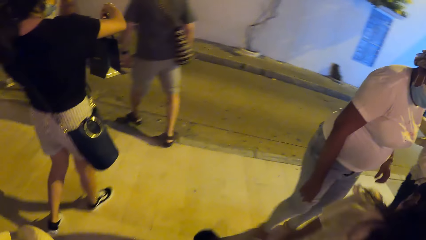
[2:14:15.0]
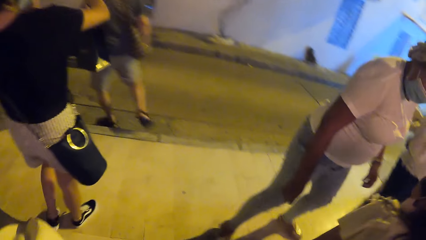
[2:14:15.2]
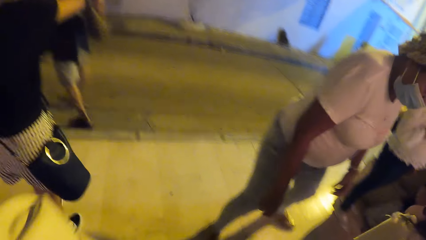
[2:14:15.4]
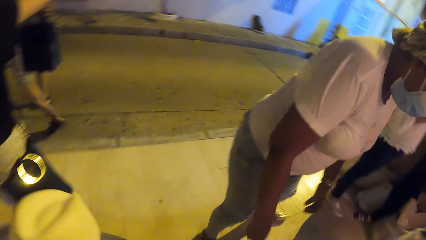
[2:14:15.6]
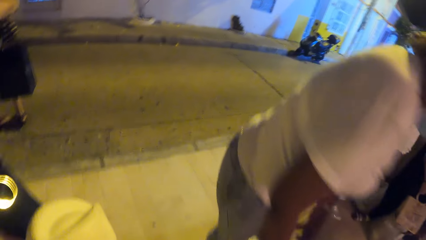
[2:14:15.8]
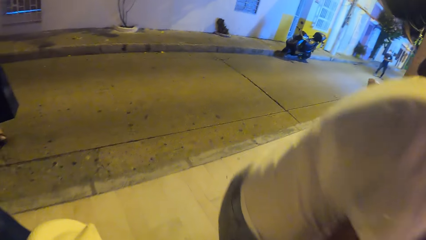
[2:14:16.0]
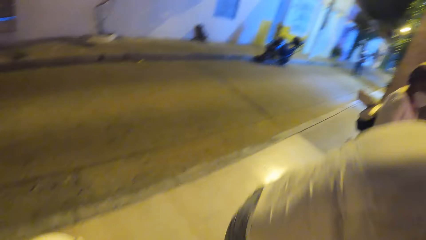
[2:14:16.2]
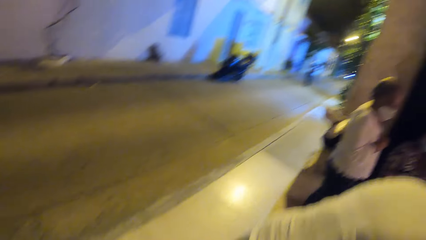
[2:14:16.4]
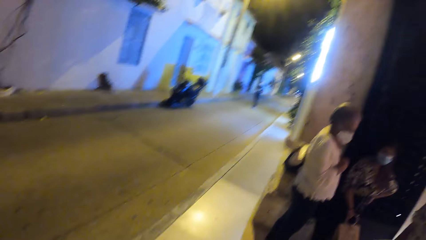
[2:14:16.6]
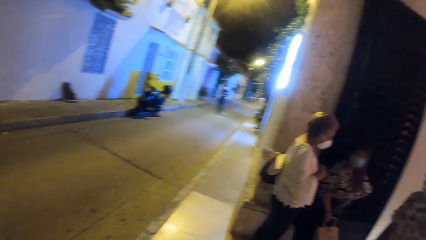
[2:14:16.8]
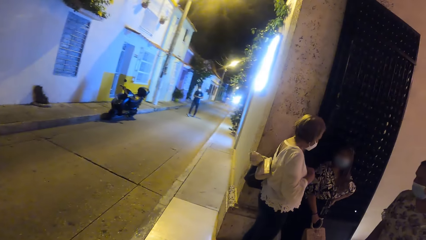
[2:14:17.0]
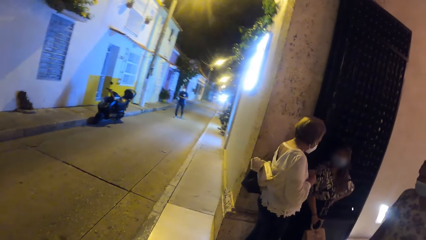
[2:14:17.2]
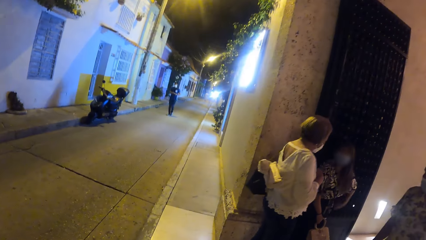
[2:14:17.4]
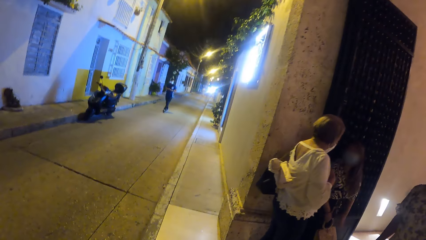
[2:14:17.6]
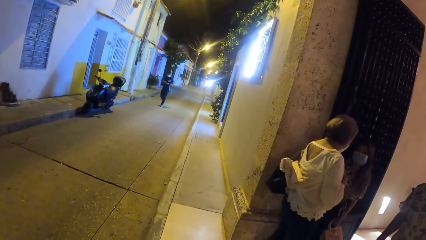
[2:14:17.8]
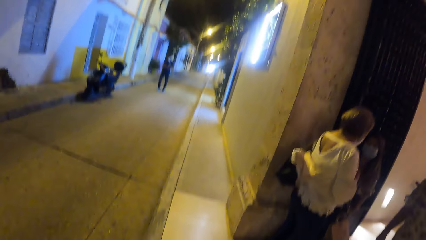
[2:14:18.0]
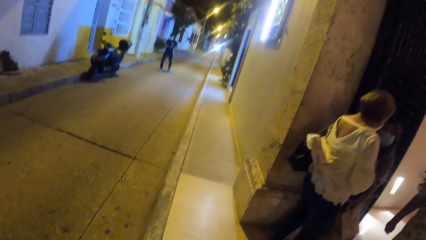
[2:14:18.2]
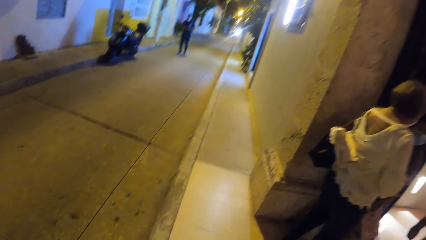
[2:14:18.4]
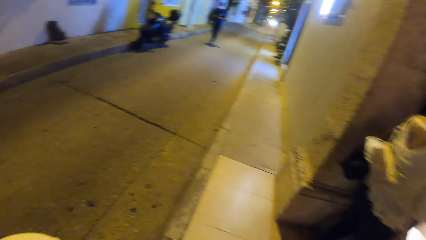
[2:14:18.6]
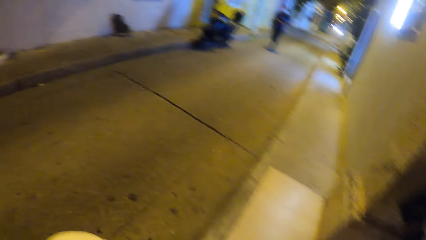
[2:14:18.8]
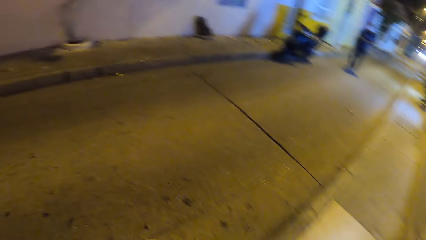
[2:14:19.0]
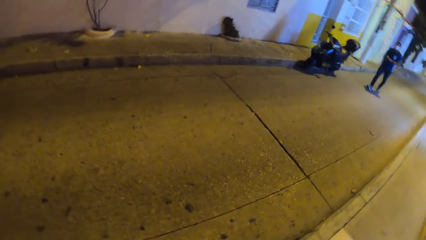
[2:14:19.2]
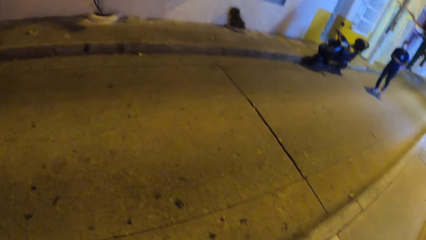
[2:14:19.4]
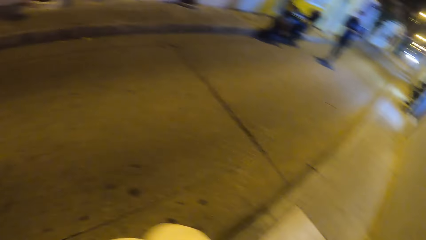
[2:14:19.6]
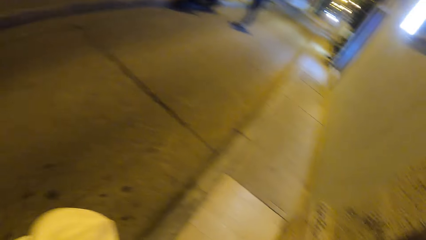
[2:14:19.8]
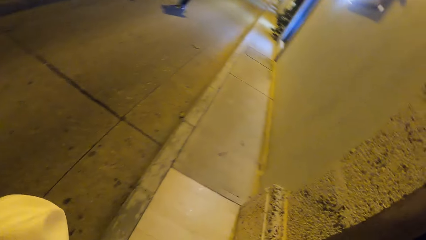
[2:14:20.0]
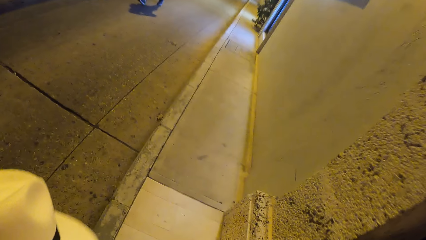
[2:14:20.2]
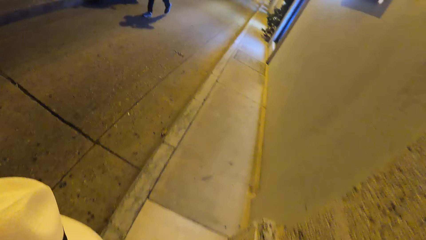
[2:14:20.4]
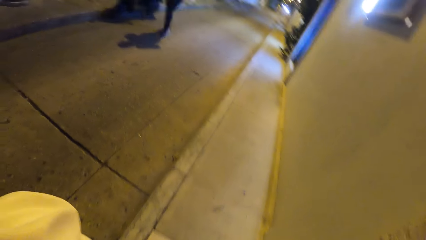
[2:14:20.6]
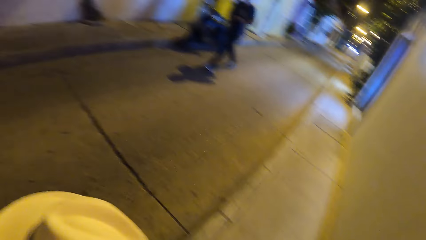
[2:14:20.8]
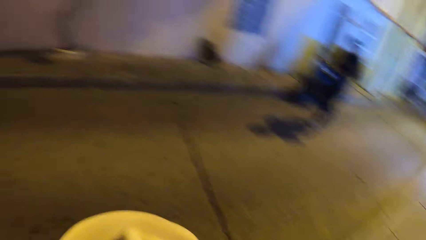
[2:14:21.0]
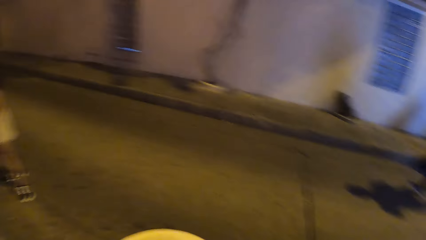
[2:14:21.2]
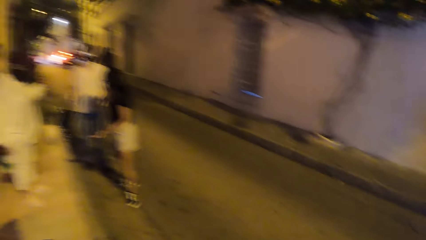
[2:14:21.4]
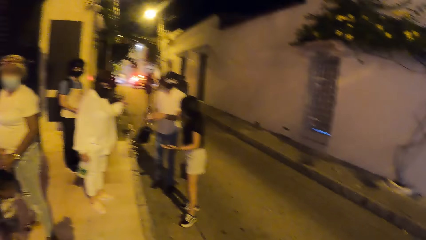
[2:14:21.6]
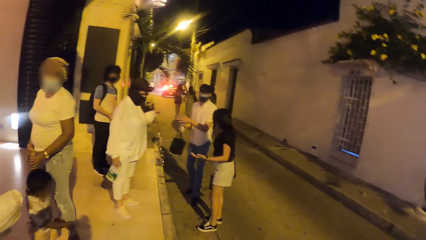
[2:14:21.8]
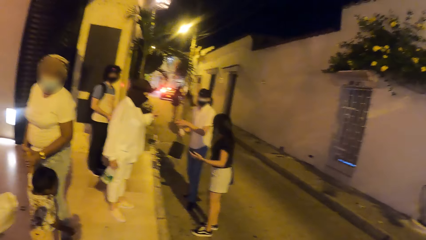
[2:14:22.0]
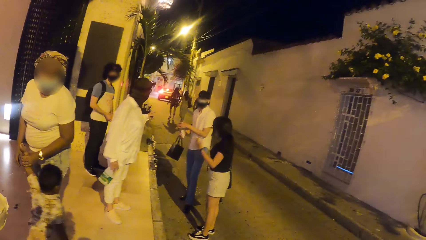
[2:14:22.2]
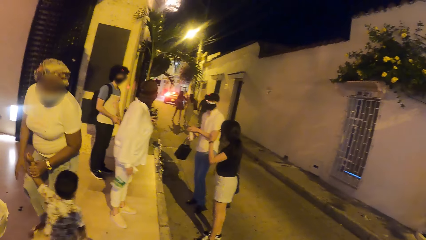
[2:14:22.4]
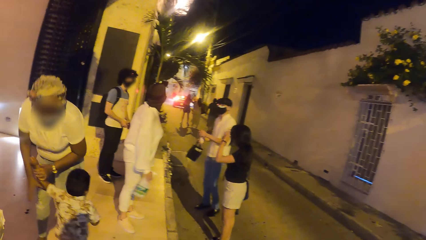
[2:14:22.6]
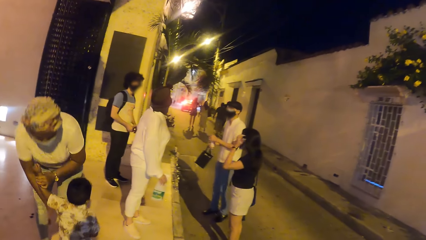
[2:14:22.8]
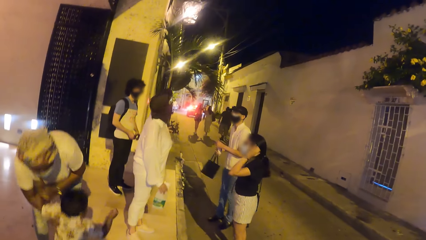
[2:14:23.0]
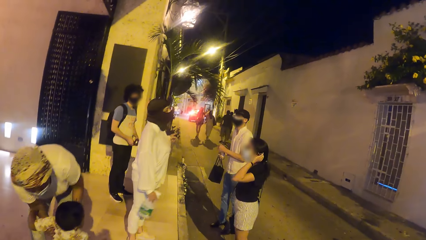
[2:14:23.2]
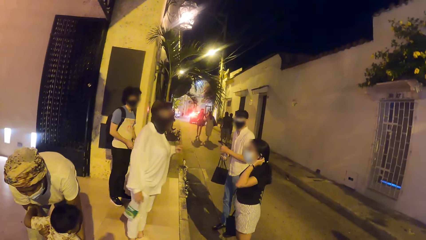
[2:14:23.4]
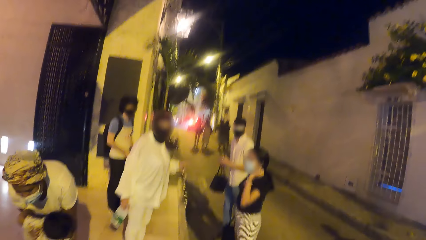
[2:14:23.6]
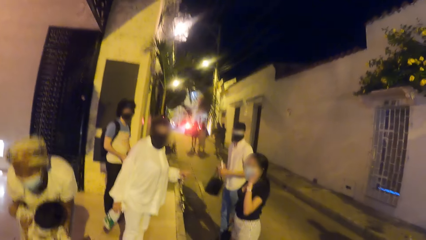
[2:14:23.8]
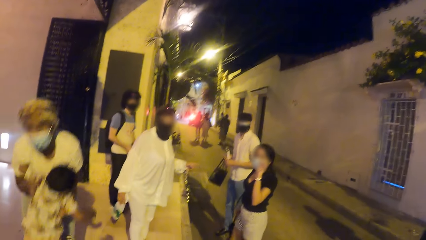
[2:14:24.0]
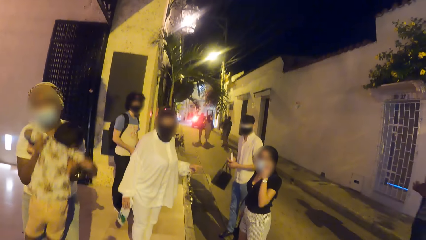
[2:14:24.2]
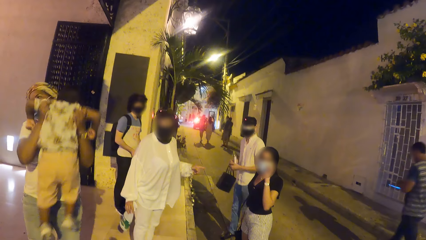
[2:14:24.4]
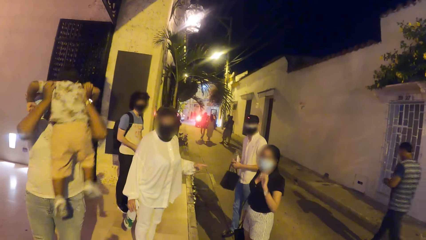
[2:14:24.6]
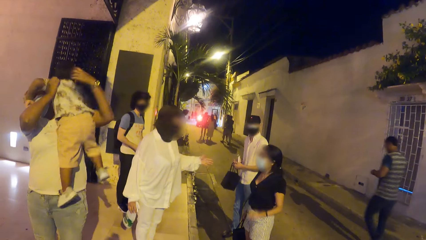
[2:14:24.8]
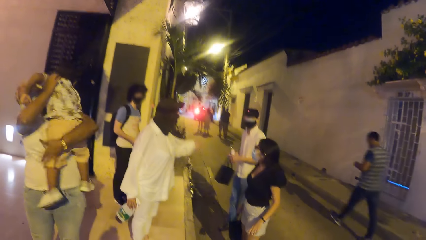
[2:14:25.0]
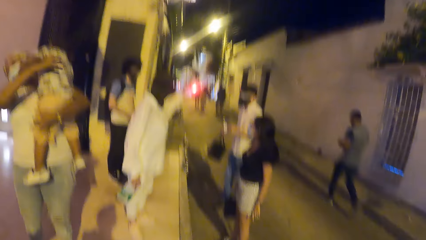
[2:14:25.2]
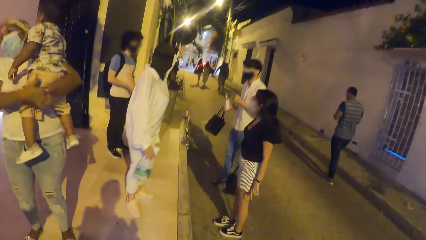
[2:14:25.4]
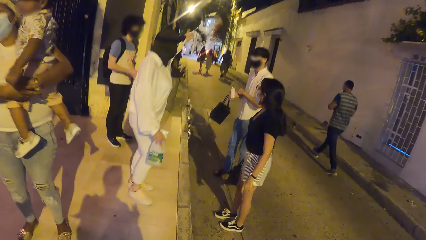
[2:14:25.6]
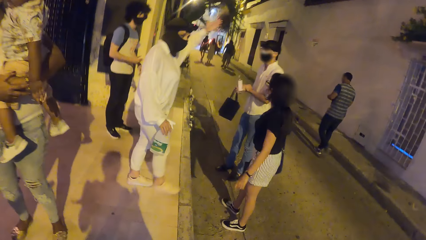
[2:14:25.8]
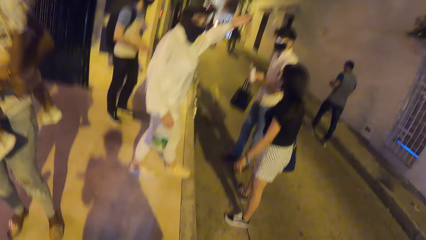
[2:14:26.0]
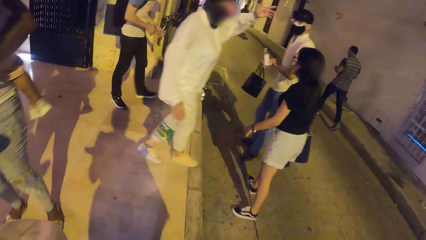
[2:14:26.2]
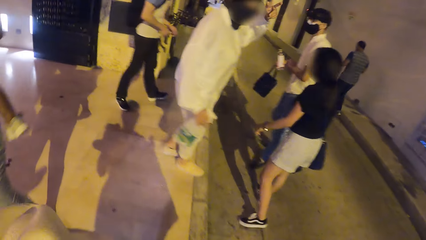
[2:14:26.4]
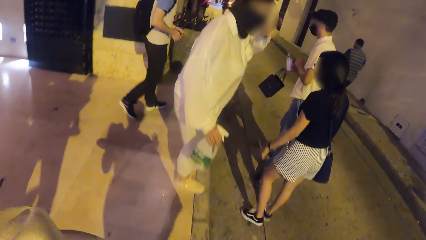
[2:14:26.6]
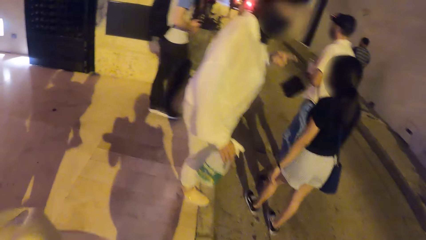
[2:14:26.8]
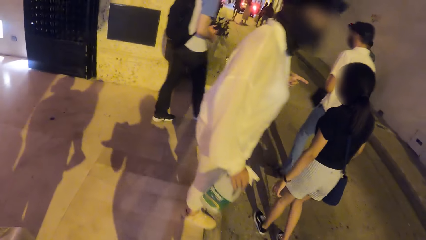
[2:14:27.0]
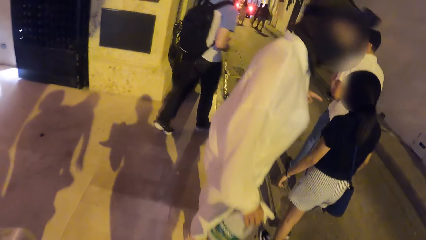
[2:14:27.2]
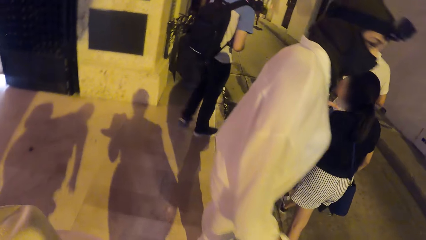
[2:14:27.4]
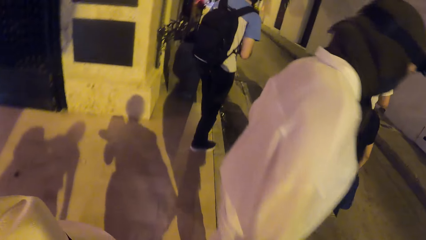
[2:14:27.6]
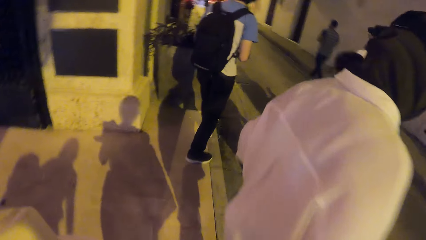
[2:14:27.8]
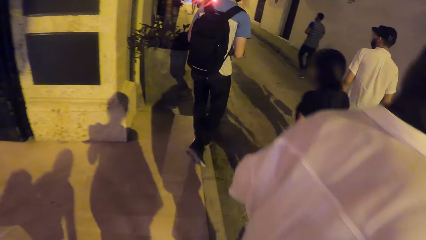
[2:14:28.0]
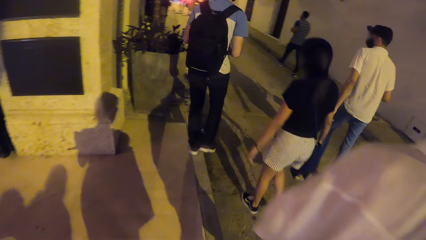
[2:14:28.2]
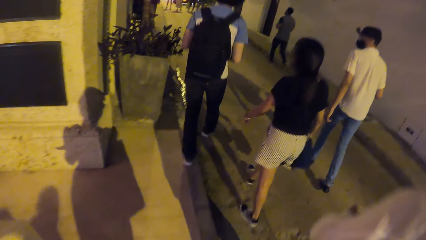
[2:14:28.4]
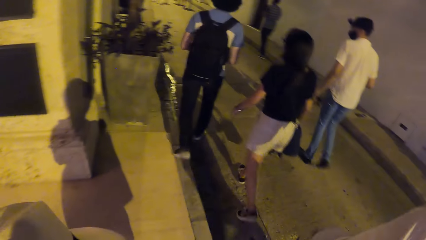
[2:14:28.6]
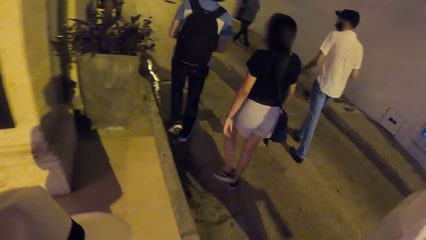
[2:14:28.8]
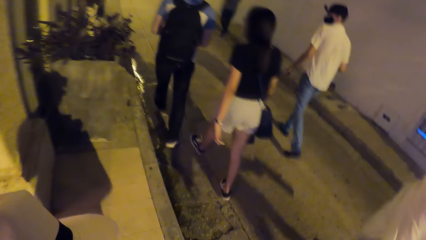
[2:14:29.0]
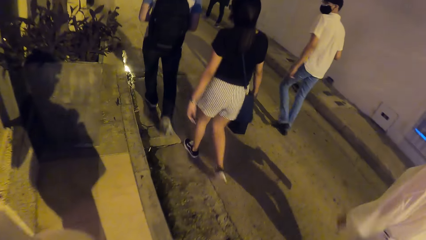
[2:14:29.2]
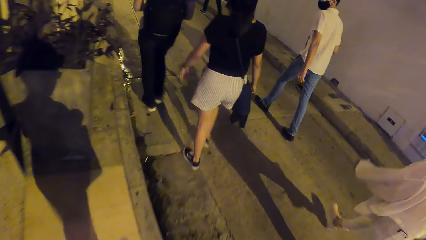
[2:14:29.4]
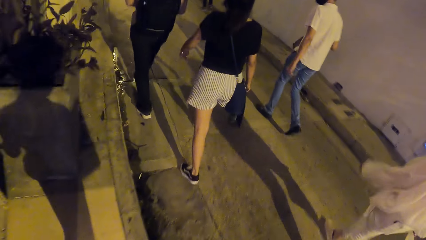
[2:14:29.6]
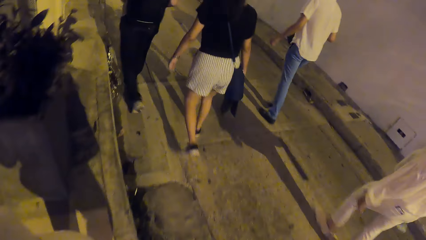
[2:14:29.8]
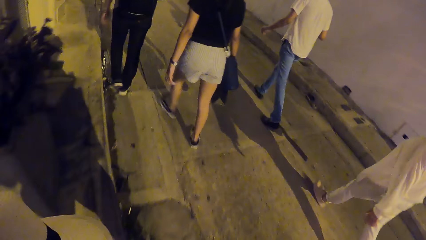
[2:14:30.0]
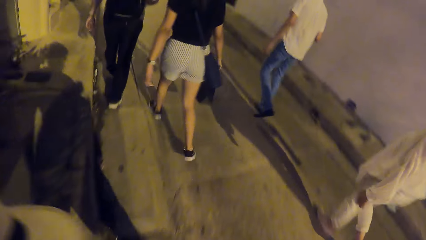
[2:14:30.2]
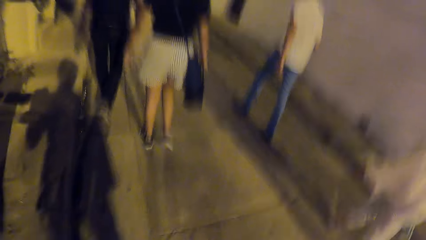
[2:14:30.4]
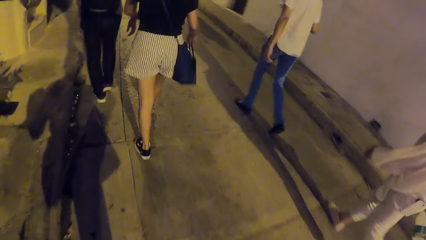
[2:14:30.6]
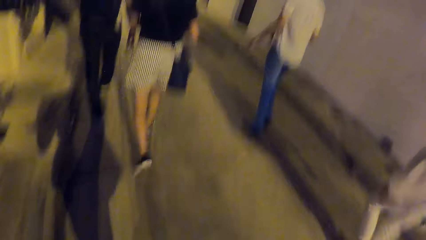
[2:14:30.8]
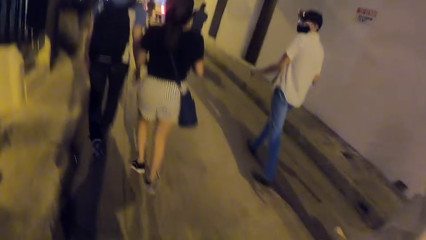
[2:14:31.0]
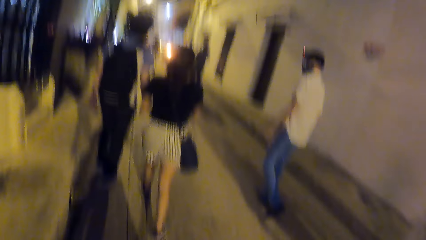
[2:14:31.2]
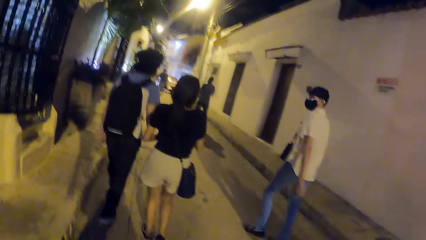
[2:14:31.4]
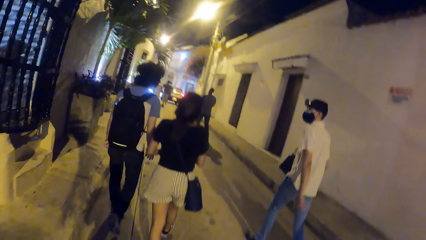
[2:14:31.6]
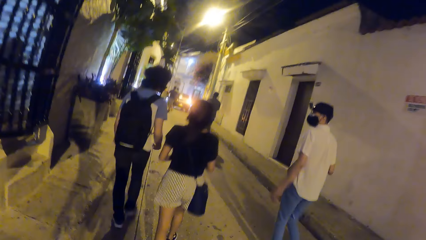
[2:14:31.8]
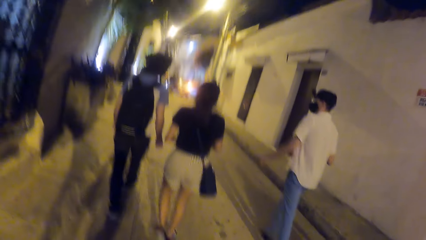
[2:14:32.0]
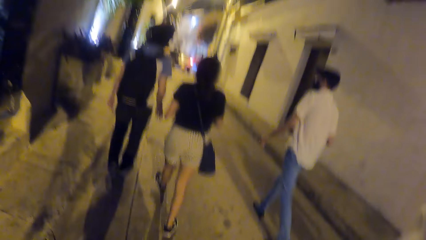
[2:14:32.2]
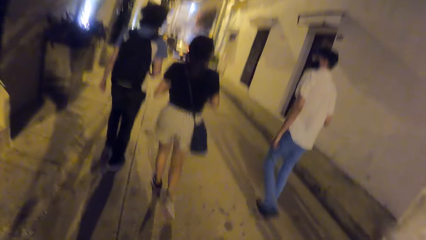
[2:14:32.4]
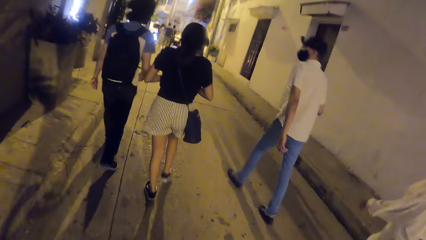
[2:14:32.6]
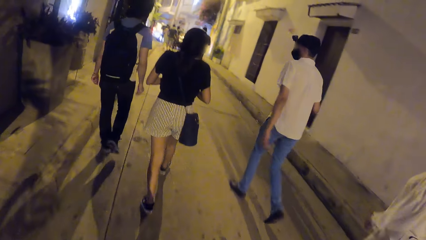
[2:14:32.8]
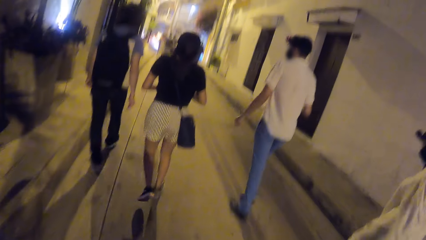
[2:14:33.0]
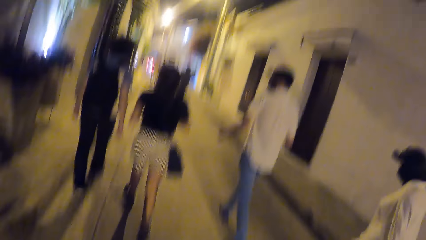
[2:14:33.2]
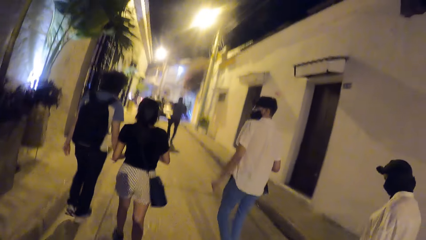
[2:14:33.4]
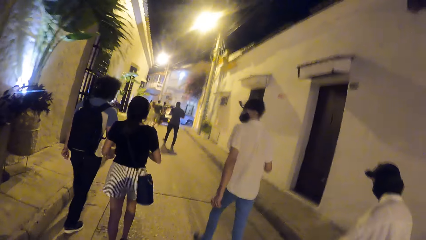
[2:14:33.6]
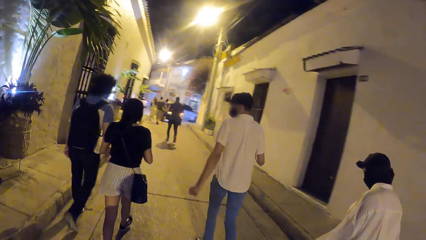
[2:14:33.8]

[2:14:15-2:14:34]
The camera wearer raises the hat with their left hand. They walk out to a pathway on a road. They walk on the pathway with the hat in their left hand. They look around. A man carries a baby outside the supermarket with his hands. A woman converses with the camera wearer. The camera wearer walks on the pathway on the road with the group of people.
